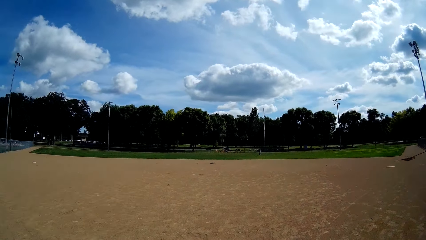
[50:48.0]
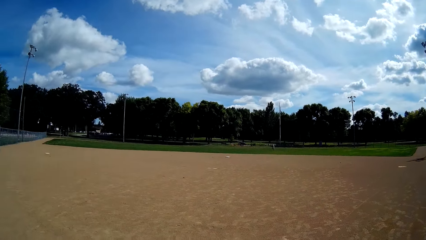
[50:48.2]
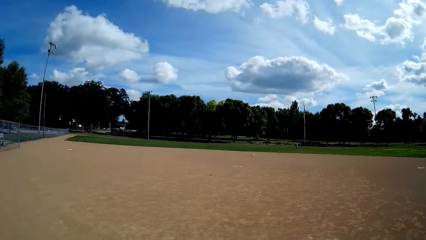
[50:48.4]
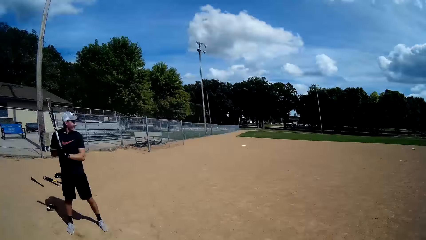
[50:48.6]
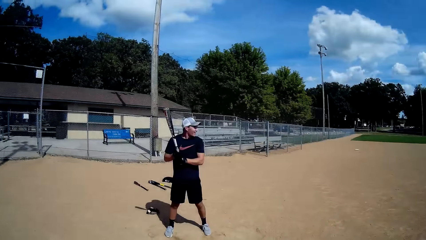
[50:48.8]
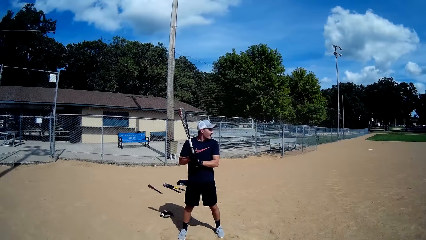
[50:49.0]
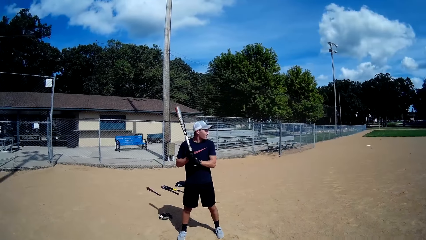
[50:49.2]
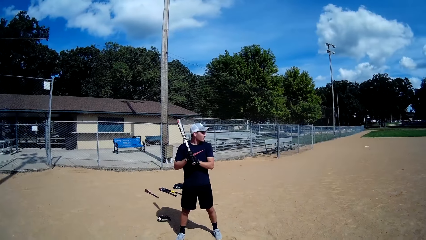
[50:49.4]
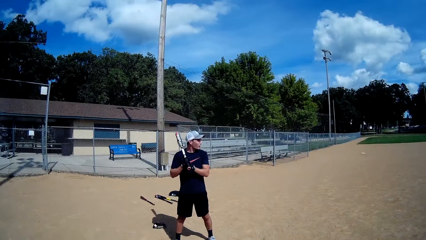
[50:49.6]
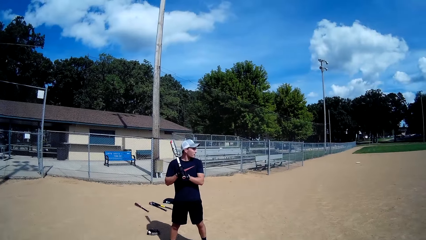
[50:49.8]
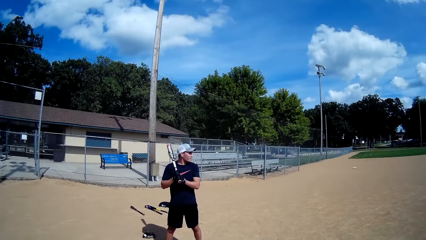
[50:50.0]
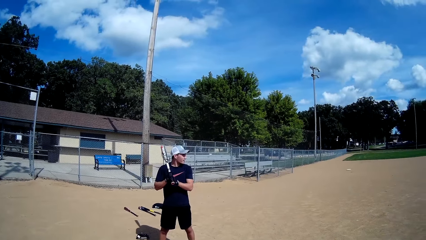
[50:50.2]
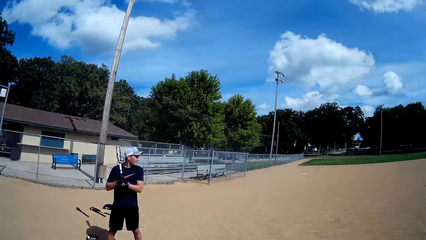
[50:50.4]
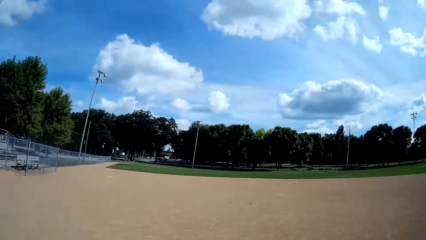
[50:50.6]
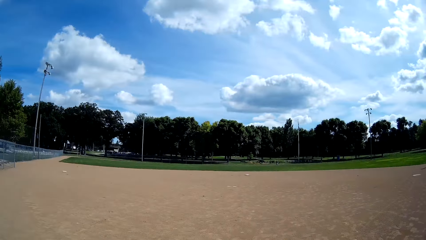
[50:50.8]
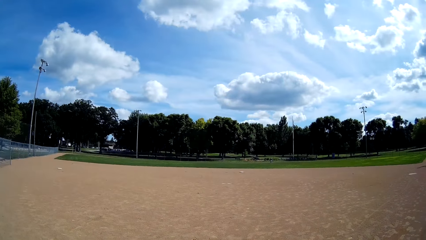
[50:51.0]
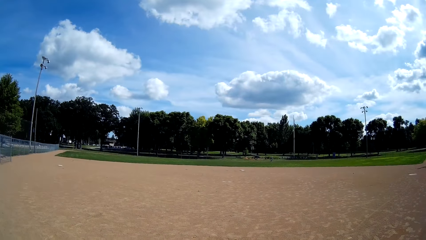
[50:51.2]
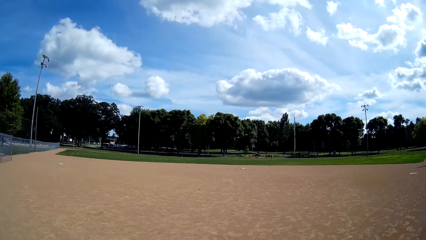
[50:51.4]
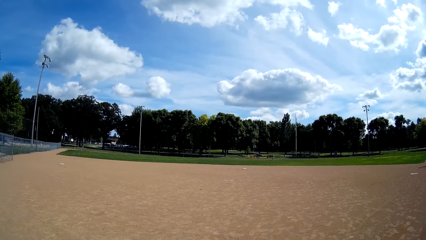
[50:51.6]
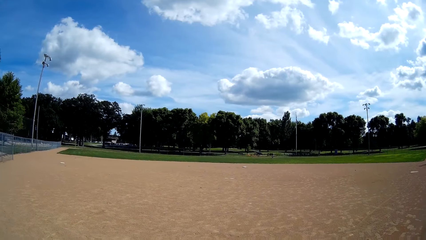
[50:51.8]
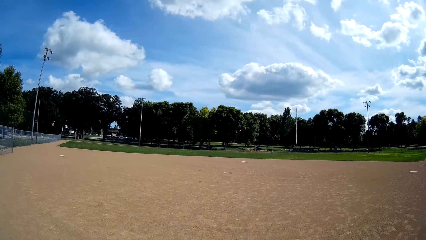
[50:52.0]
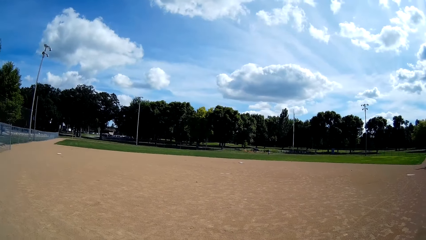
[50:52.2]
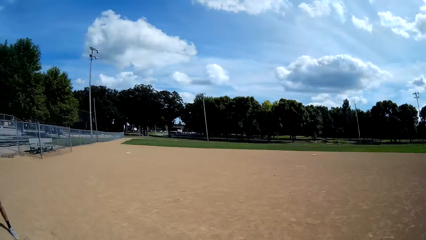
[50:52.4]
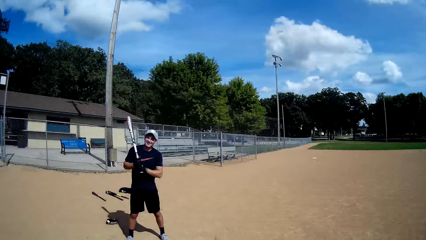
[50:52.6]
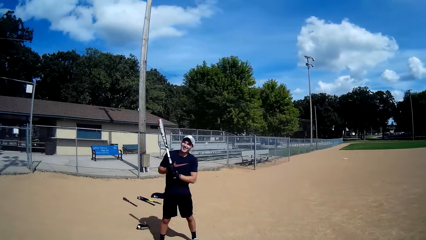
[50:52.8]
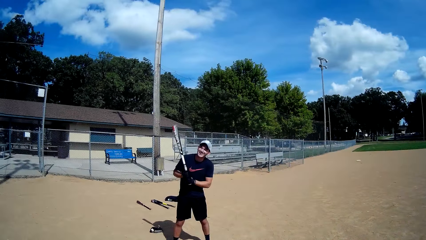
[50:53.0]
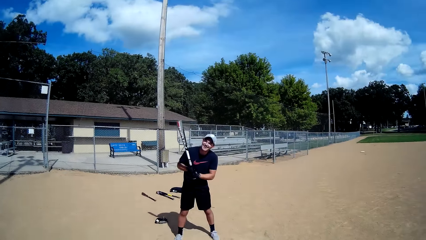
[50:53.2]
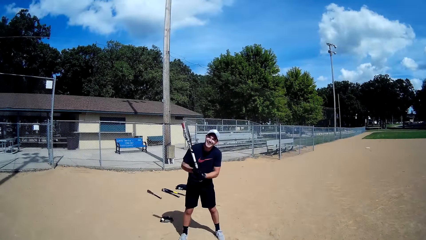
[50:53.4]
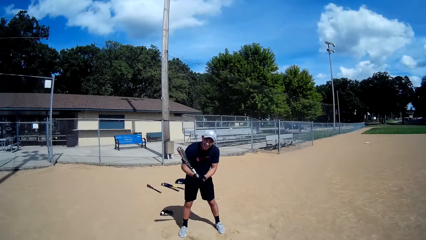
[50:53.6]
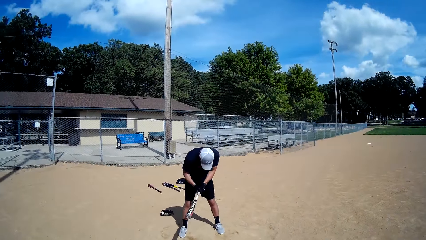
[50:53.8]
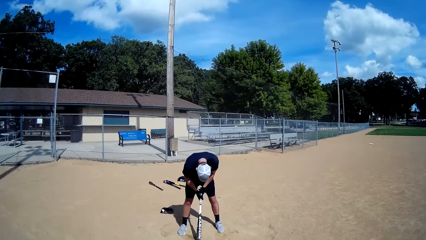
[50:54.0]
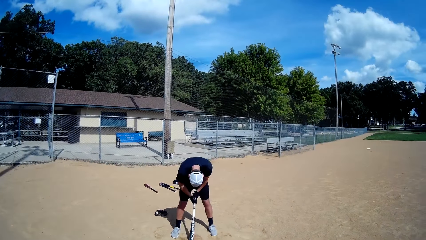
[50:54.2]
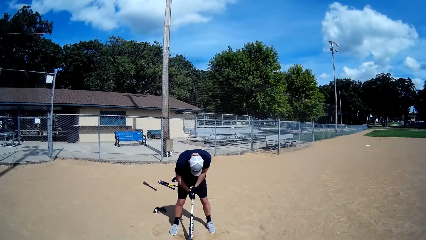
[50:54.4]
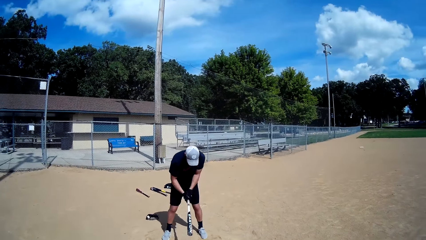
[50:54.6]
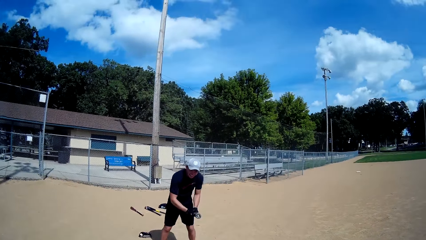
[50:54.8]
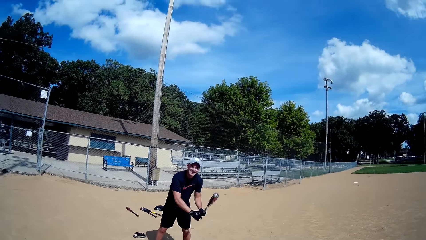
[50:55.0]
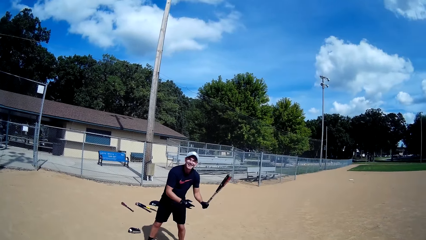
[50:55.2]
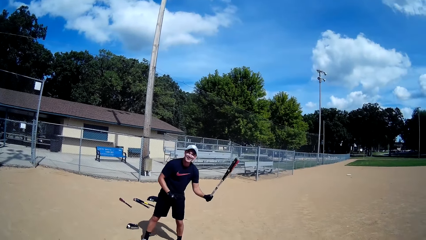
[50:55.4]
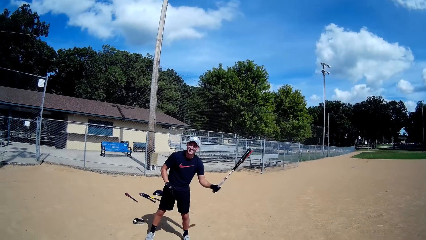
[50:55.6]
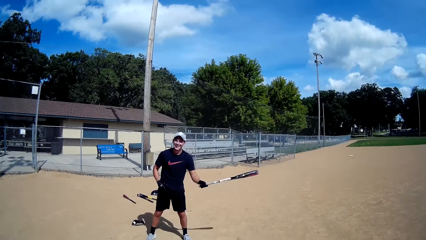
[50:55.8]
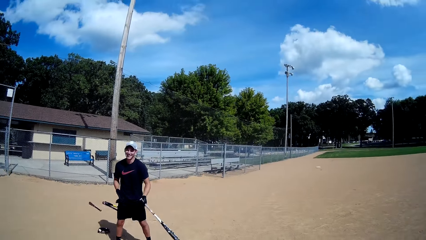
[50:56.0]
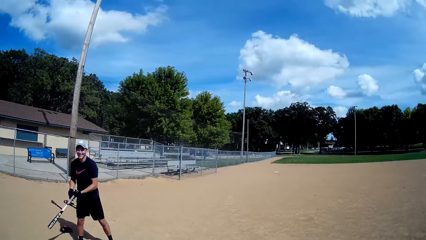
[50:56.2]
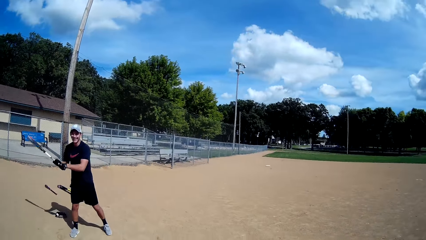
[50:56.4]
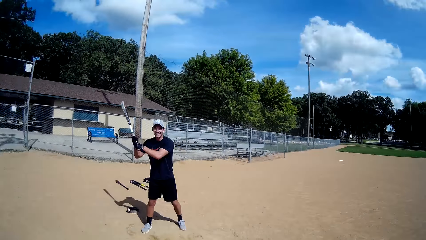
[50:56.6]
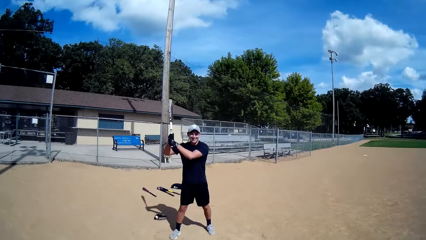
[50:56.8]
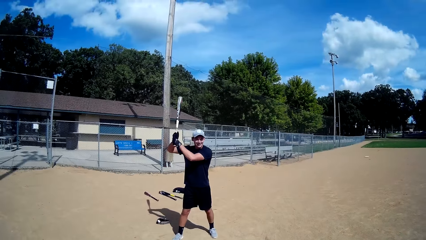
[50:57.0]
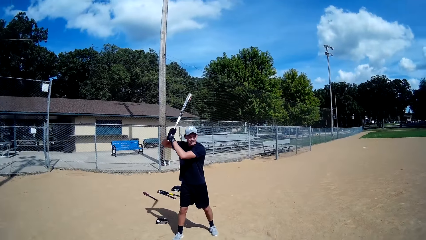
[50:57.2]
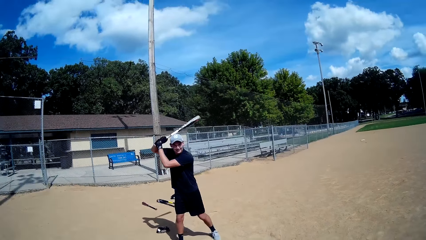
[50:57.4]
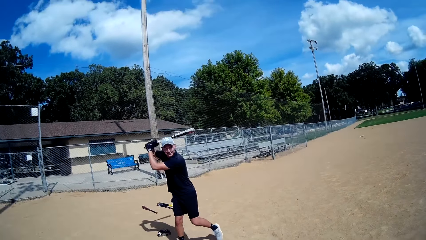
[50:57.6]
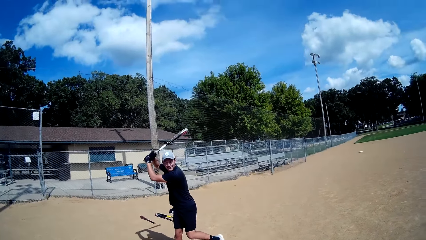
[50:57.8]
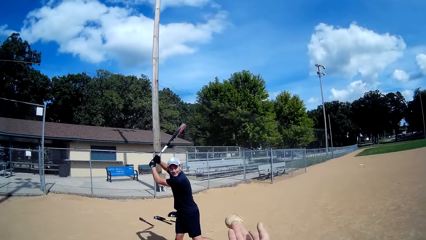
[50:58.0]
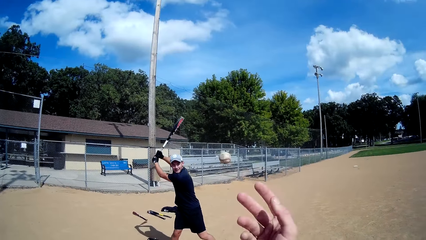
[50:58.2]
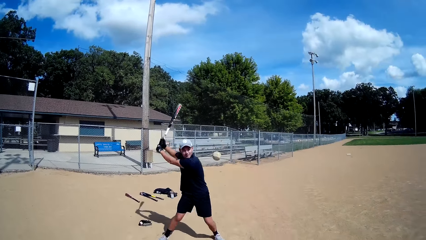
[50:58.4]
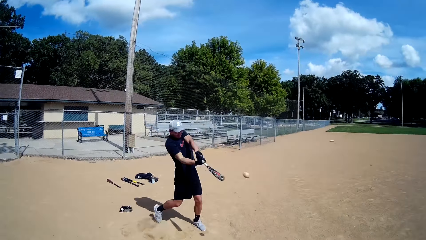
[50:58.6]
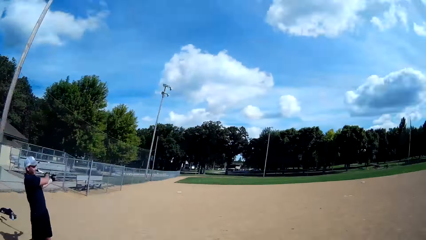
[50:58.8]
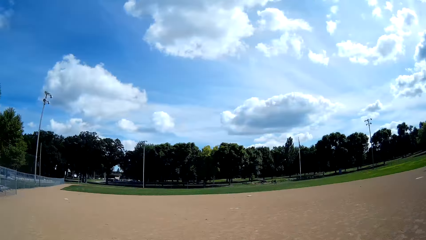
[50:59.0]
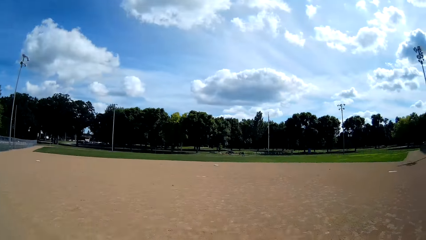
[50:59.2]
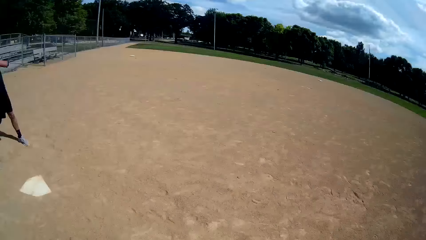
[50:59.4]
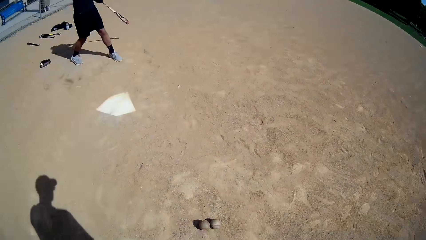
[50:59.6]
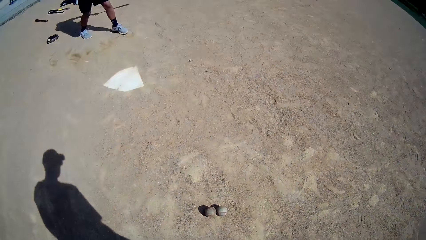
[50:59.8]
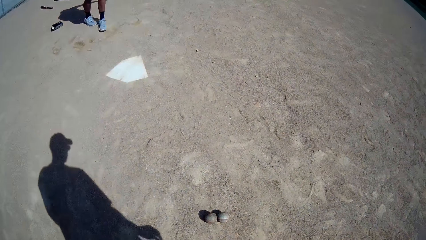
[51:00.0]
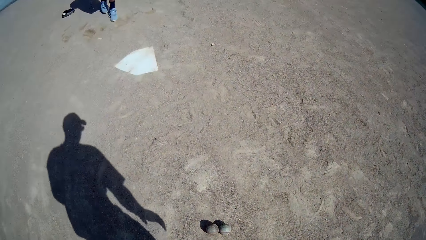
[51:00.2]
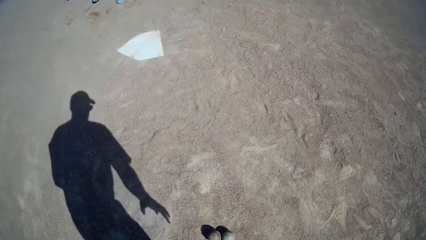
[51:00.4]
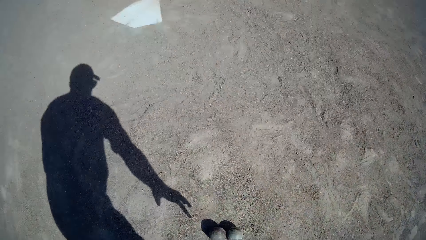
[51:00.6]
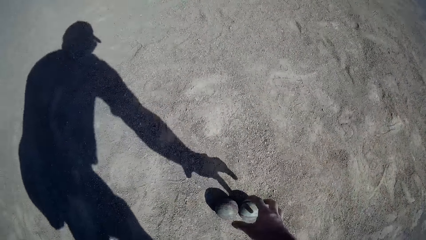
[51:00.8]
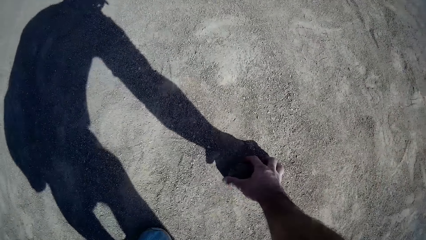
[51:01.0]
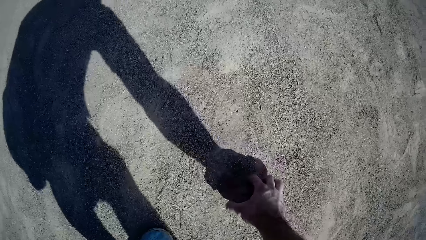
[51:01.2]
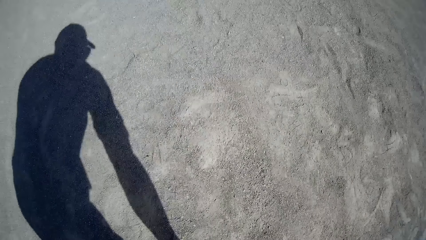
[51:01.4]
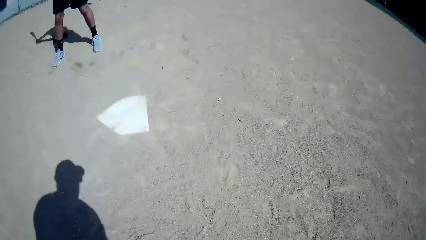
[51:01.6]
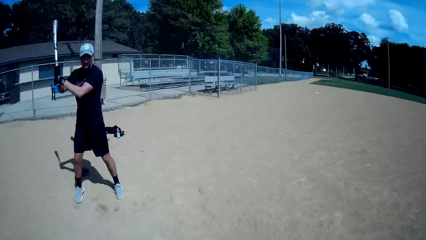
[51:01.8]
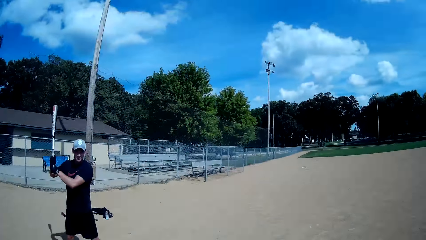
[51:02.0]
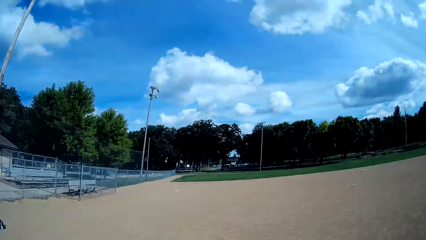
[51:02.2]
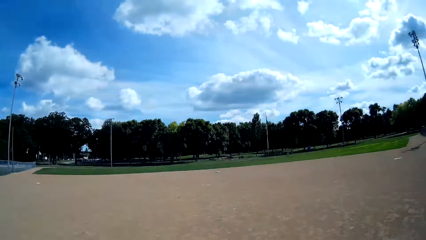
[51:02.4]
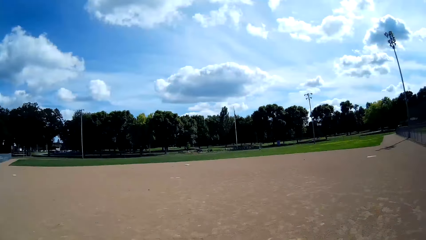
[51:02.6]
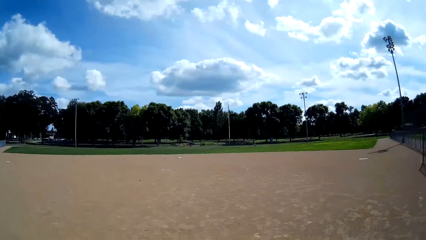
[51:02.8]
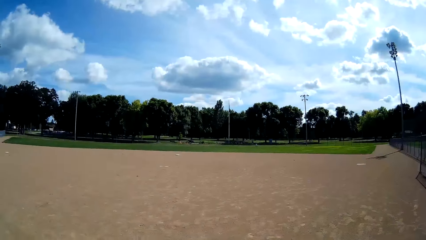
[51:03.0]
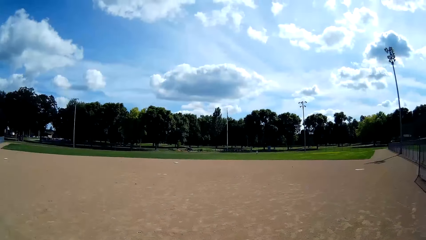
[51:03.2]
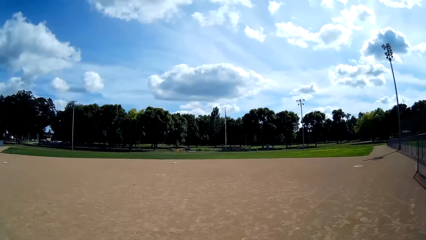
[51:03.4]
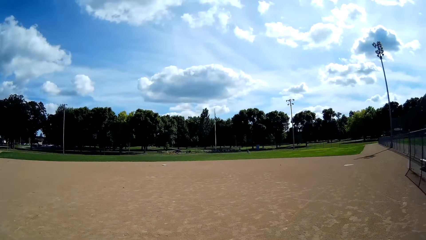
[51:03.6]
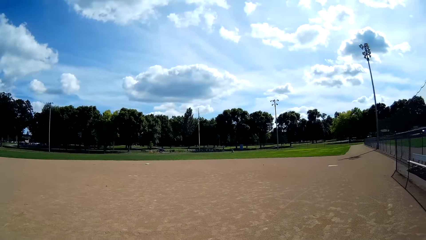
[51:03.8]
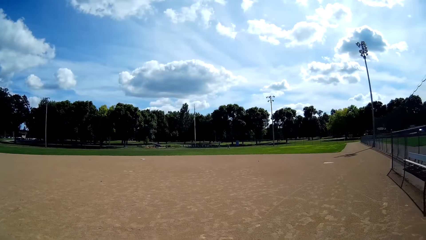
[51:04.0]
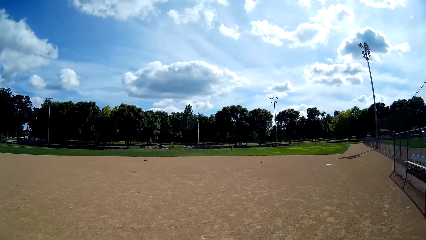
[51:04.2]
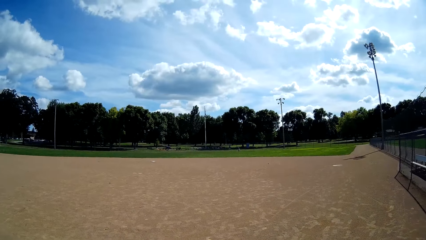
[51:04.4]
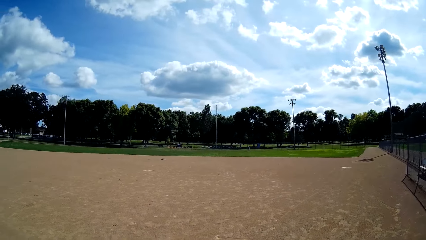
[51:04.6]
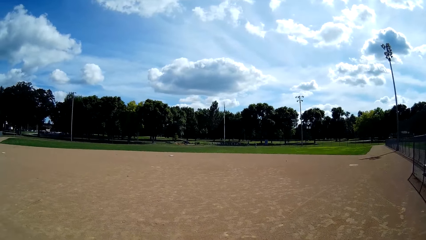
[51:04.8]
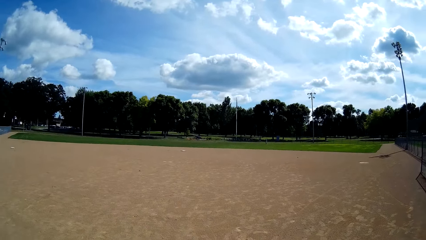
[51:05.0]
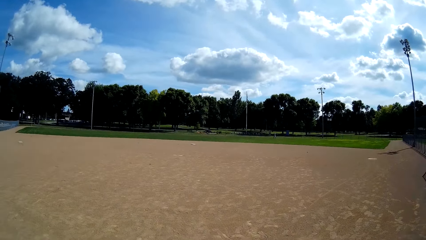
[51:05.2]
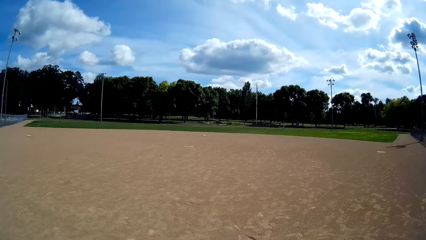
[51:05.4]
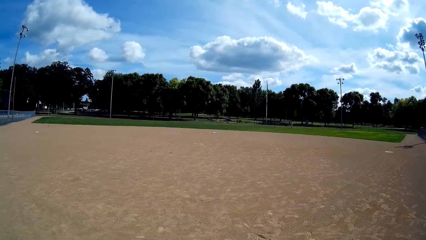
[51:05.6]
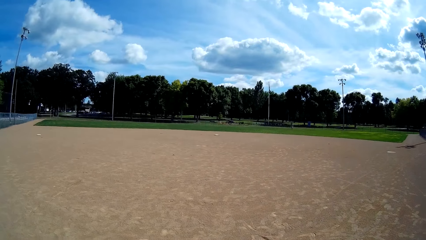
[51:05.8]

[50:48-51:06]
A man laughs. The man talks to another man. The other man replies back. The camera wearer laughs. The first man laughs, taps the golf stick on the ground, and sways the hockey stick. The camera wearer throws a baseball to the first man. The first man hits the baseball with the baseball bat. The camera wearer picks up the baseball from the ground. The other man walks in the field.
